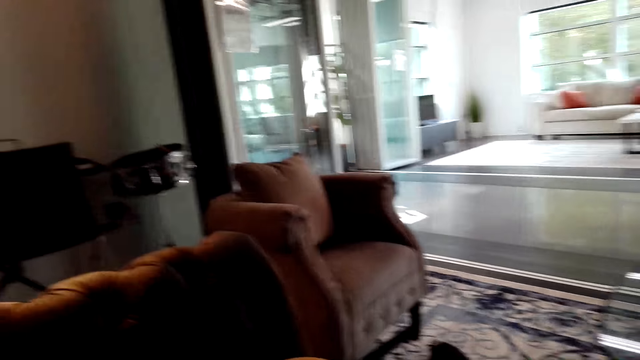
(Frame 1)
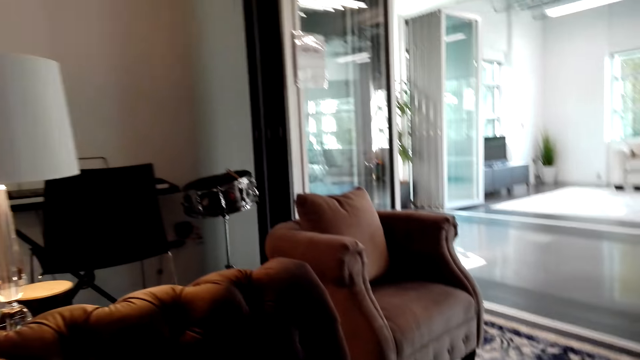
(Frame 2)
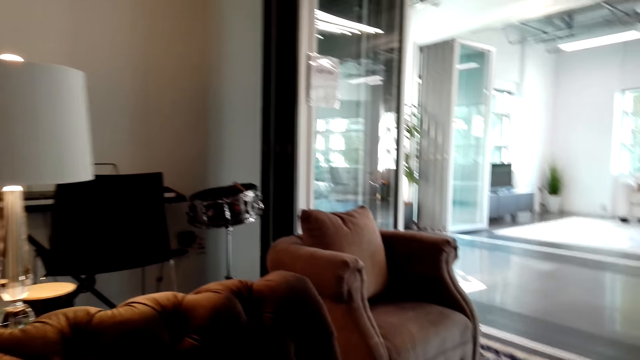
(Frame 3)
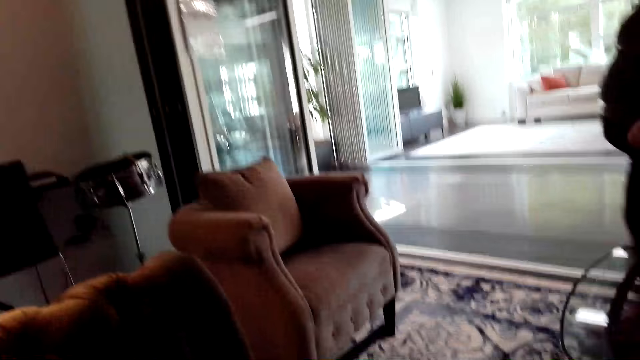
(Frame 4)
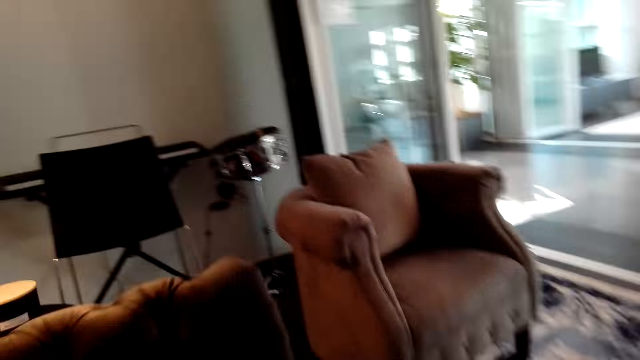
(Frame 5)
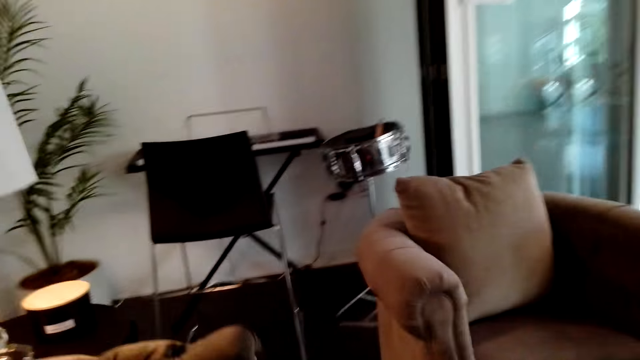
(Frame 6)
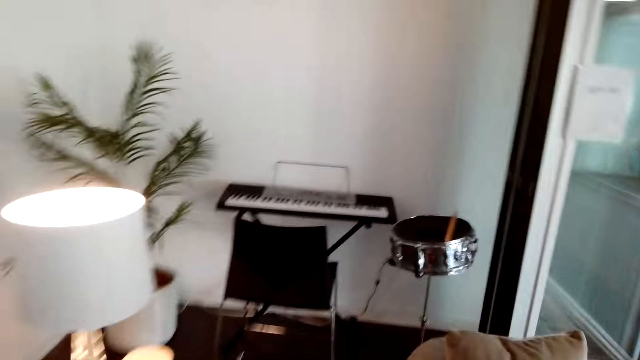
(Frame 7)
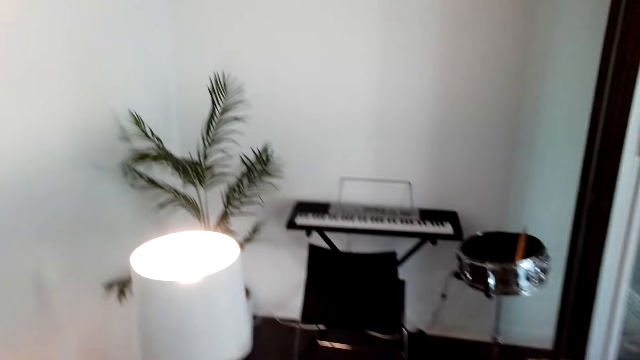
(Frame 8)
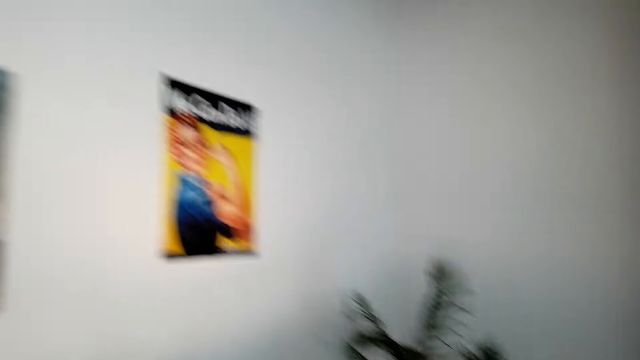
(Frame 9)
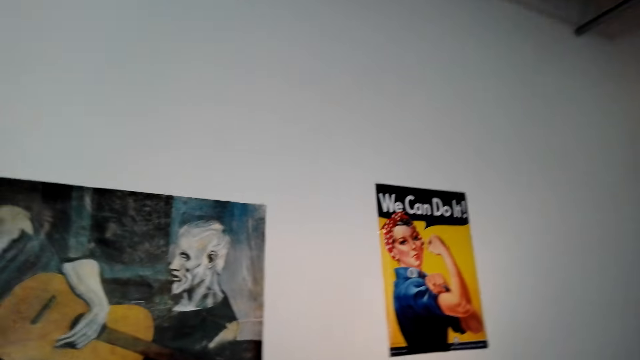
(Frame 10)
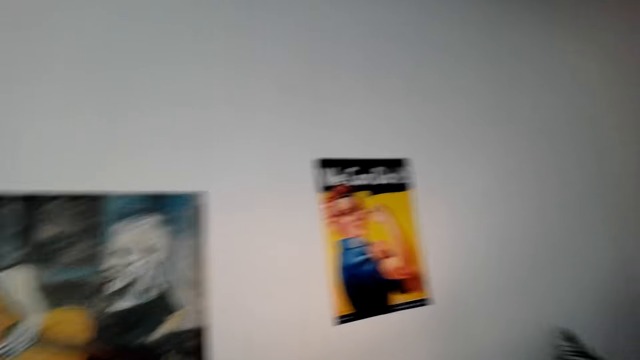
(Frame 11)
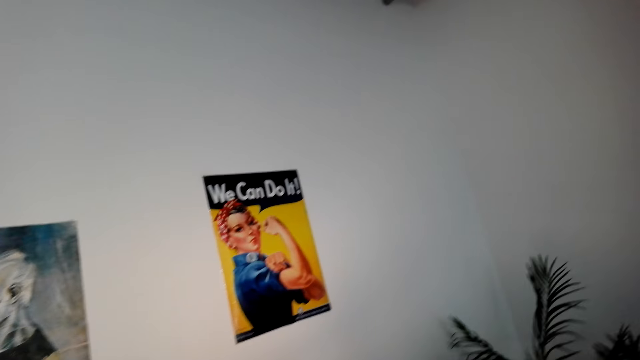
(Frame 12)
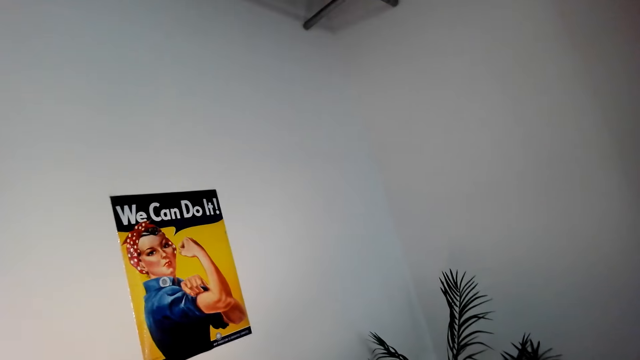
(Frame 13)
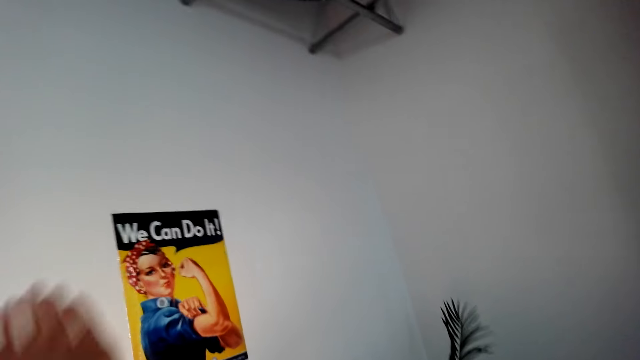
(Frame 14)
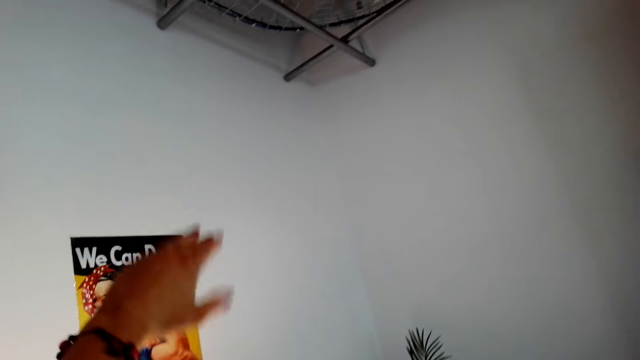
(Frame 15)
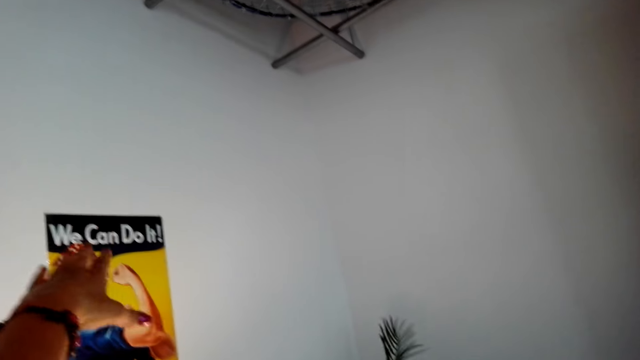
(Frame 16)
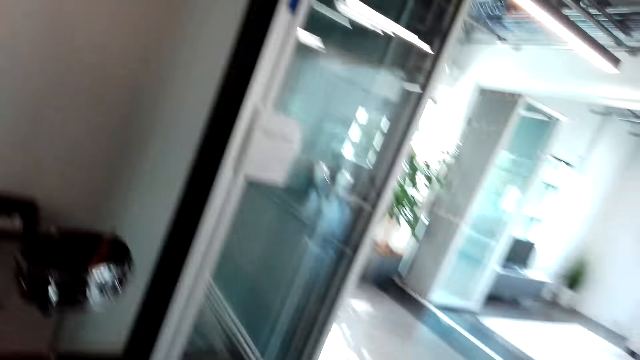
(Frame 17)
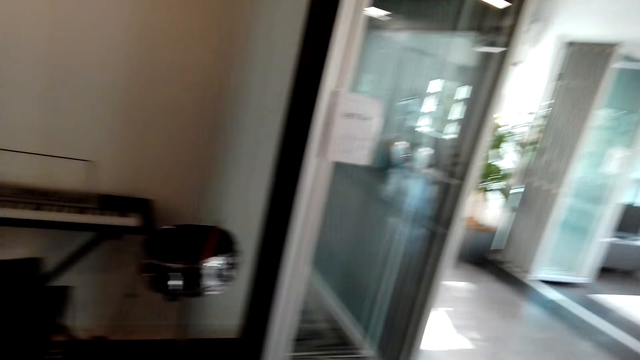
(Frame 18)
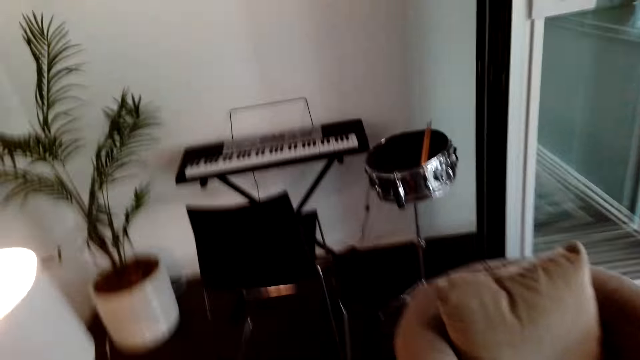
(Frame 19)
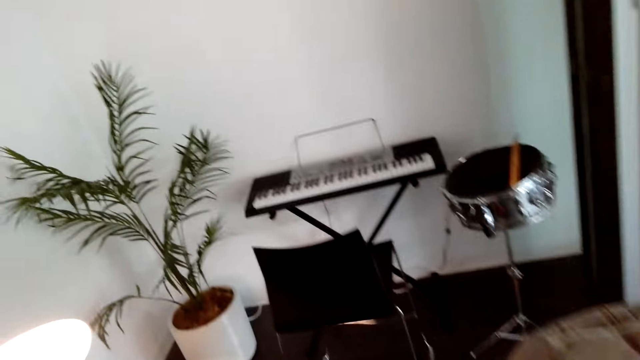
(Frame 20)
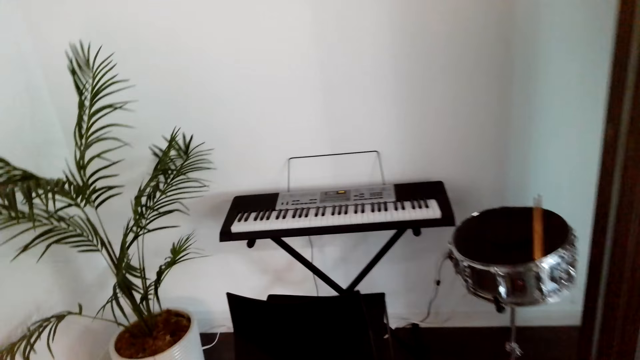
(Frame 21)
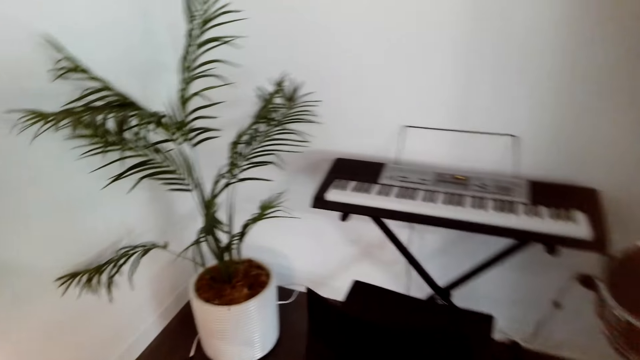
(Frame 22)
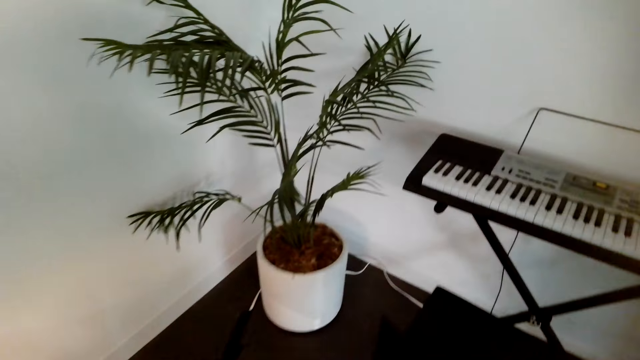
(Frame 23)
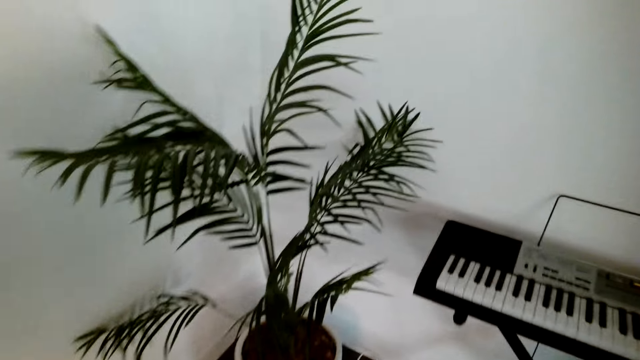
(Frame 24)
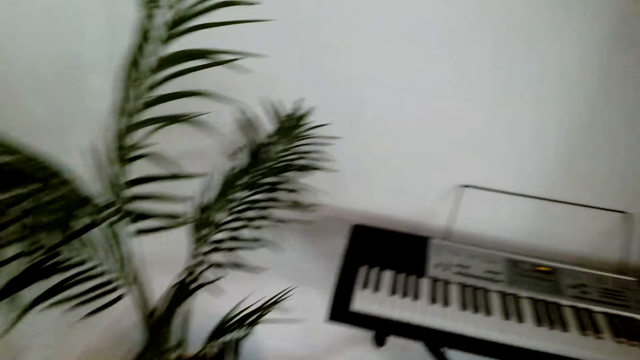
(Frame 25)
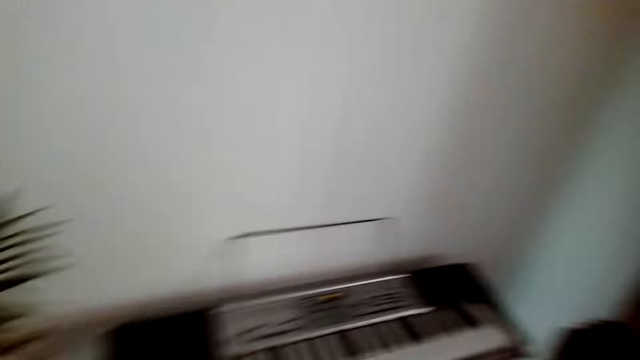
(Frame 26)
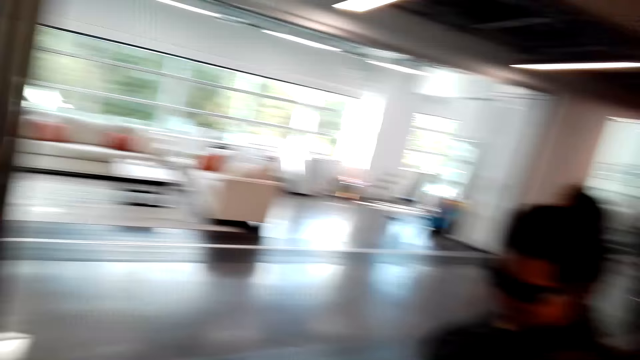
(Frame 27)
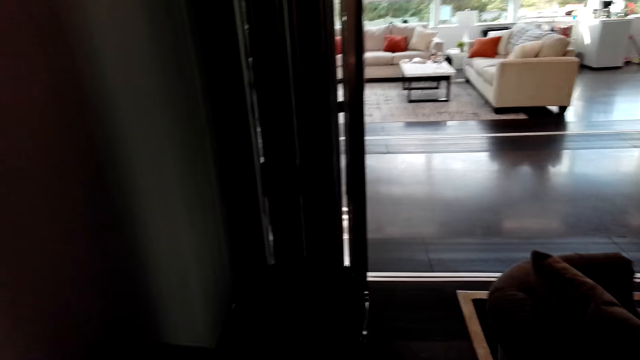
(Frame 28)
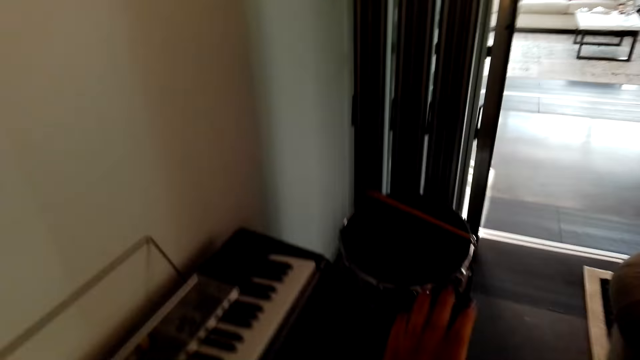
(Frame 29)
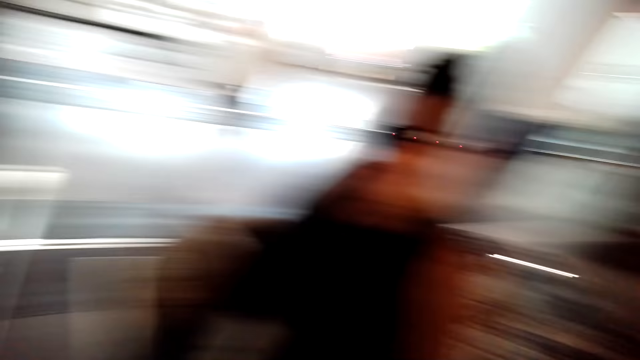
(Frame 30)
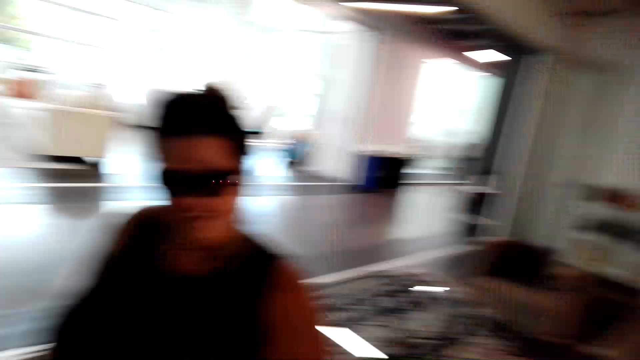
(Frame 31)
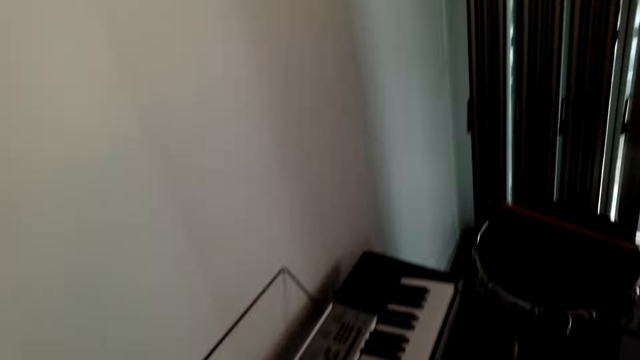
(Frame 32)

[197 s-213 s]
The camera wearer shows the woman the posts on the wall. They show the woman the piano.

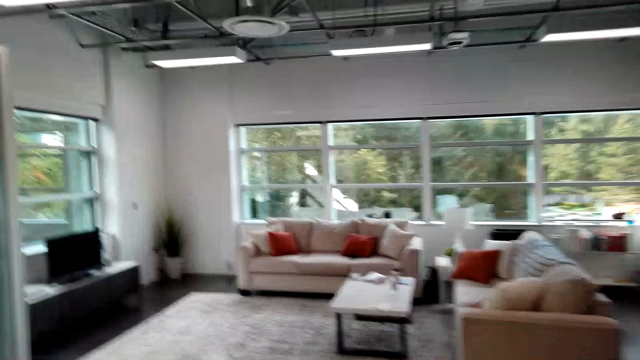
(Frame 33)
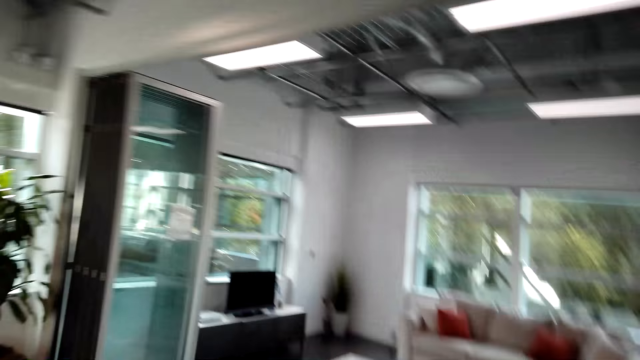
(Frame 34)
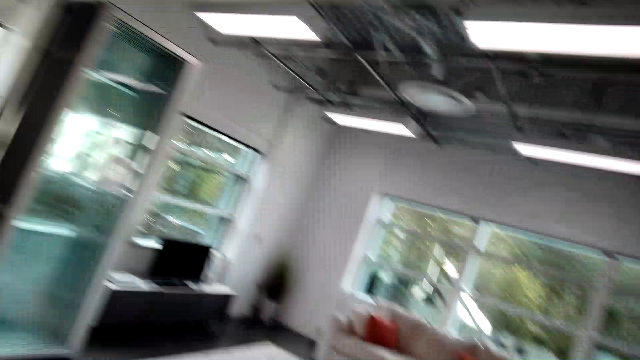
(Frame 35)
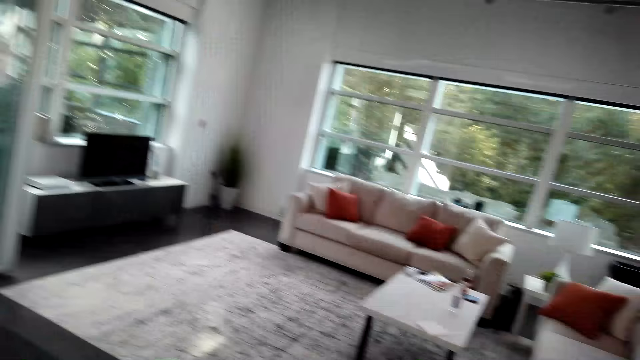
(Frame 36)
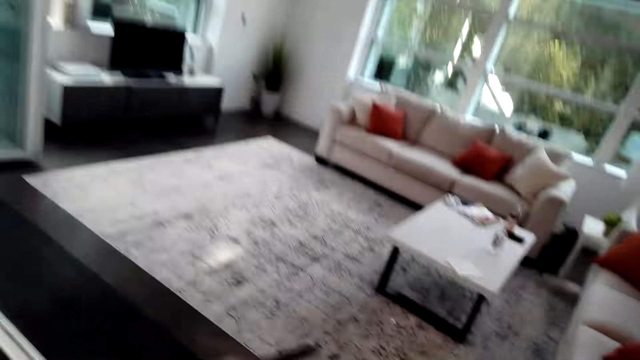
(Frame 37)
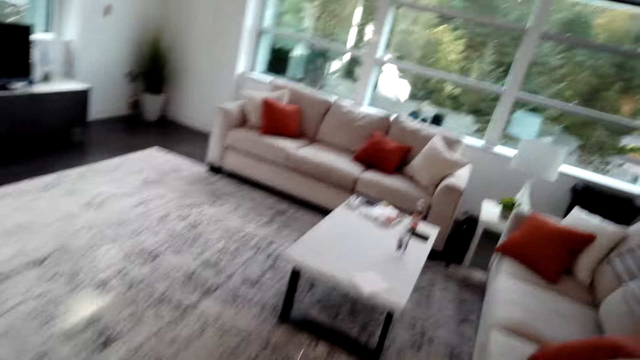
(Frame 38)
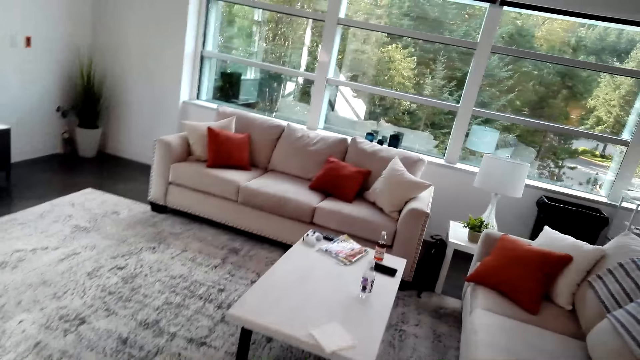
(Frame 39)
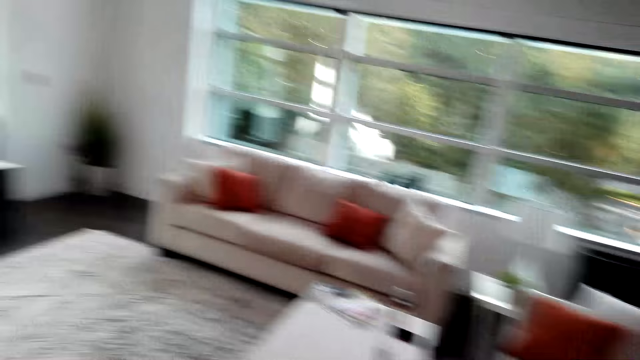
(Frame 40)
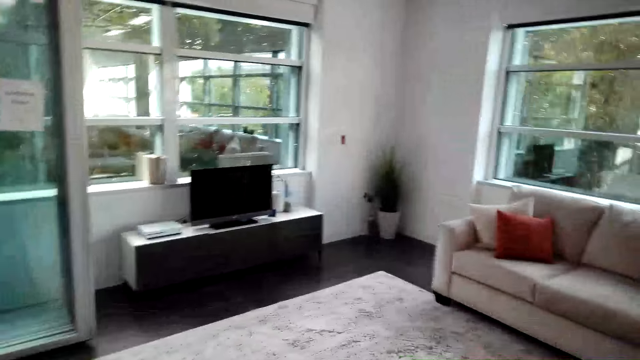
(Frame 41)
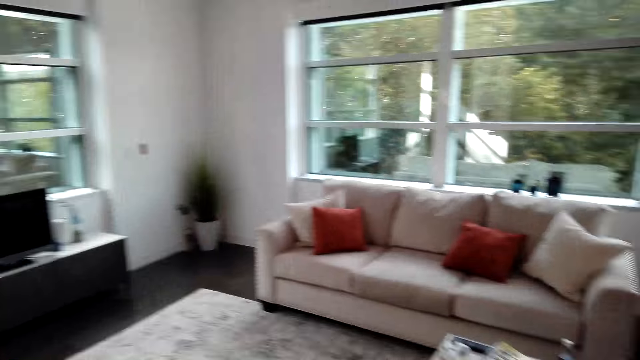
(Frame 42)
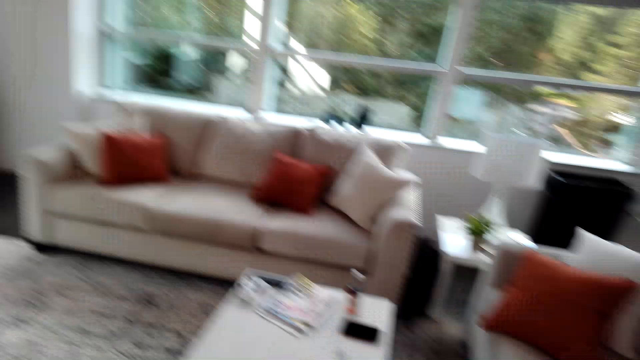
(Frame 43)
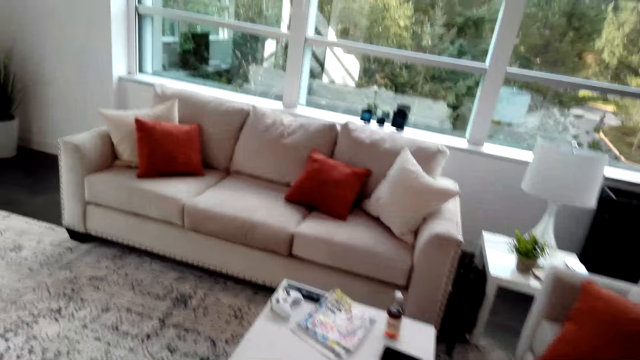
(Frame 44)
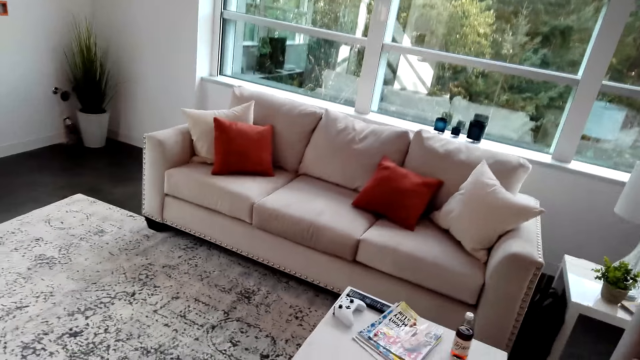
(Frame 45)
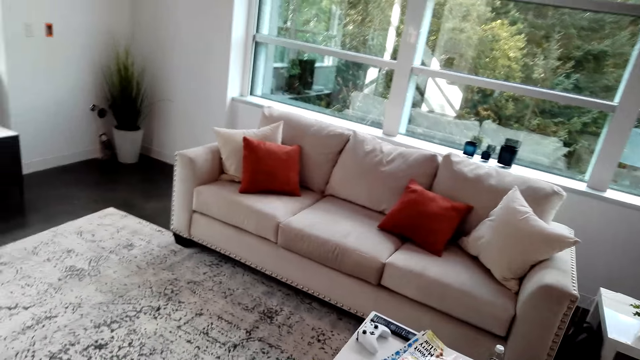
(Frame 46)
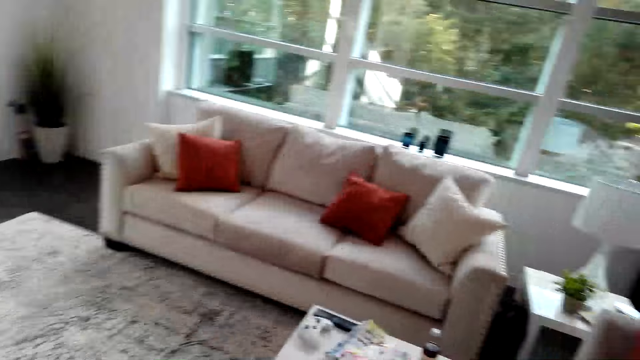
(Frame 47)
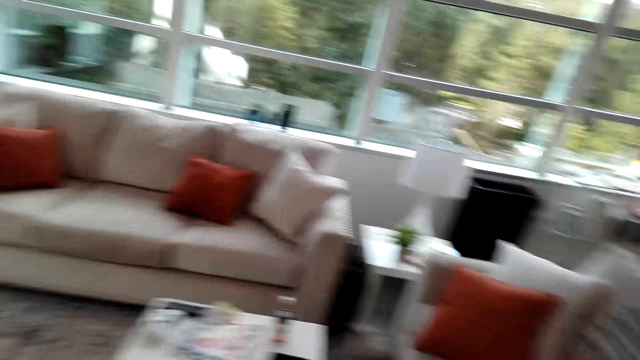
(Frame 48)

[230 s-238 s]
The camera wearer shows the woman the couch.
